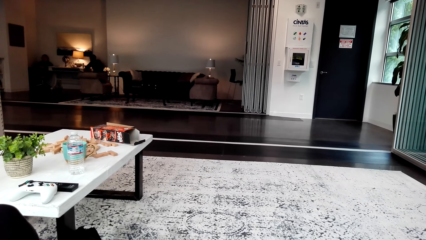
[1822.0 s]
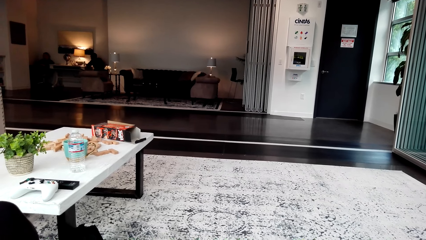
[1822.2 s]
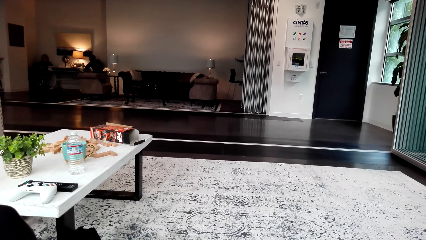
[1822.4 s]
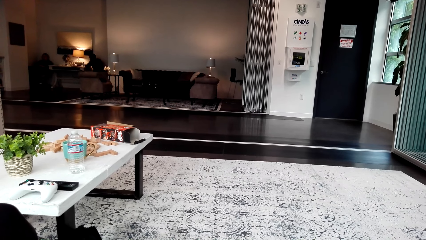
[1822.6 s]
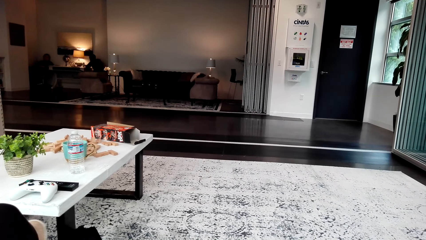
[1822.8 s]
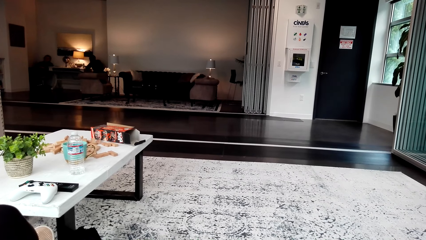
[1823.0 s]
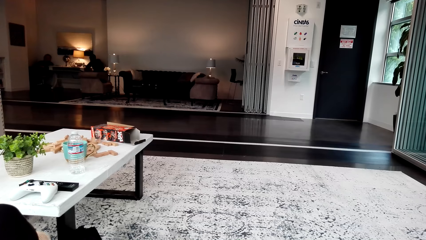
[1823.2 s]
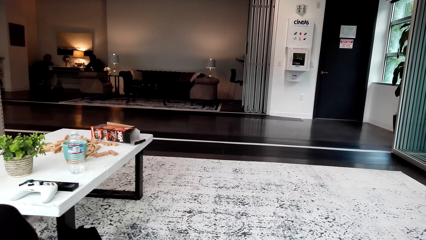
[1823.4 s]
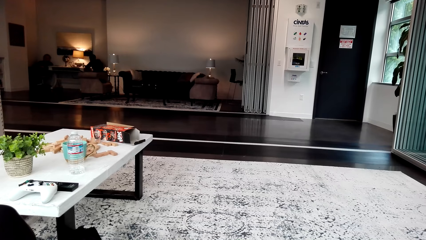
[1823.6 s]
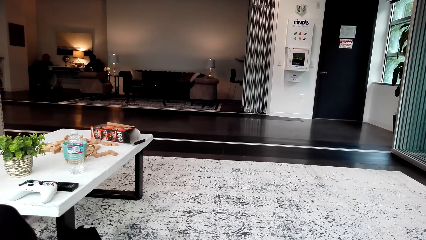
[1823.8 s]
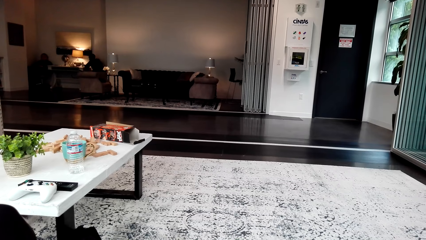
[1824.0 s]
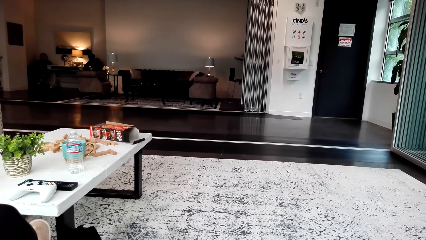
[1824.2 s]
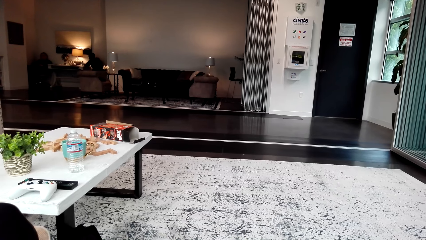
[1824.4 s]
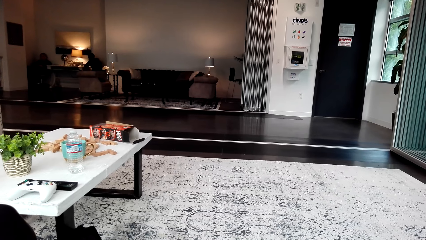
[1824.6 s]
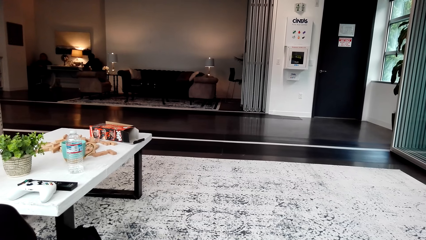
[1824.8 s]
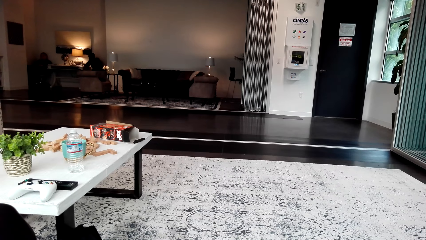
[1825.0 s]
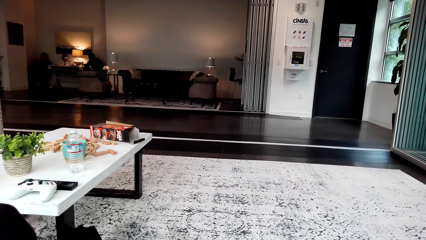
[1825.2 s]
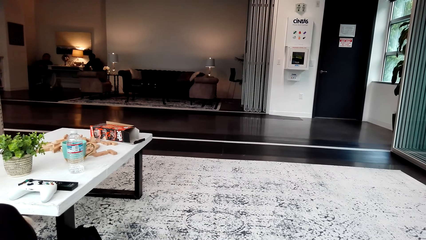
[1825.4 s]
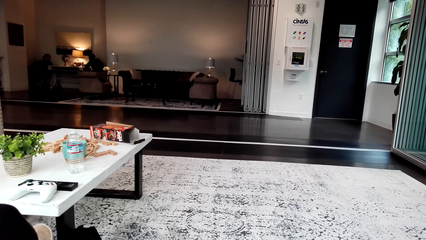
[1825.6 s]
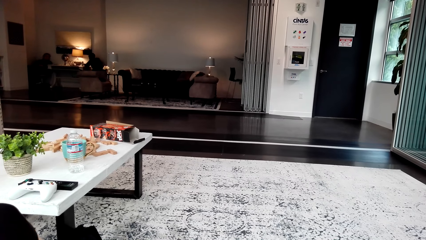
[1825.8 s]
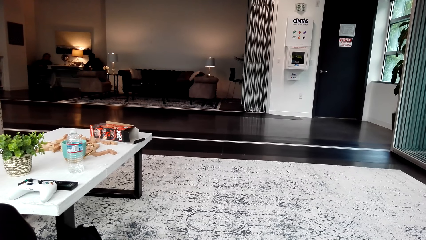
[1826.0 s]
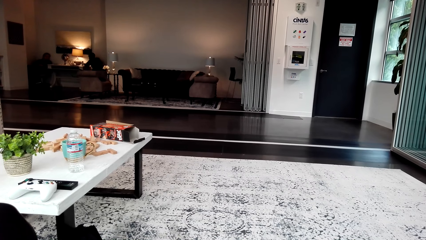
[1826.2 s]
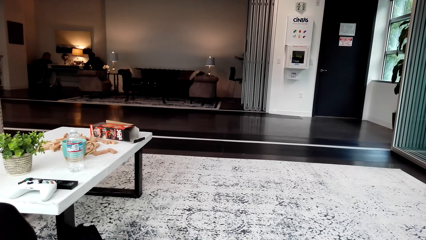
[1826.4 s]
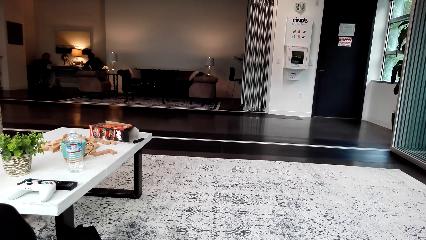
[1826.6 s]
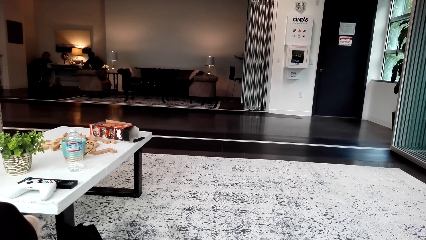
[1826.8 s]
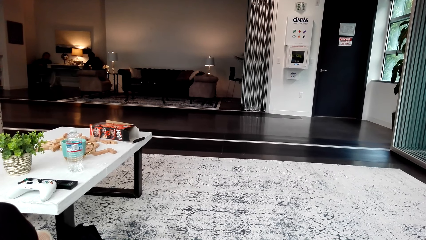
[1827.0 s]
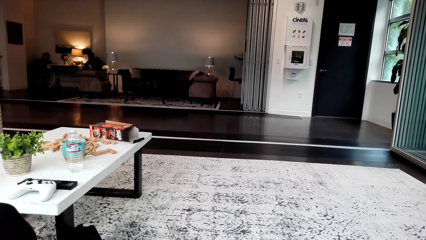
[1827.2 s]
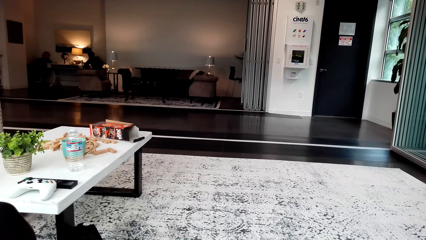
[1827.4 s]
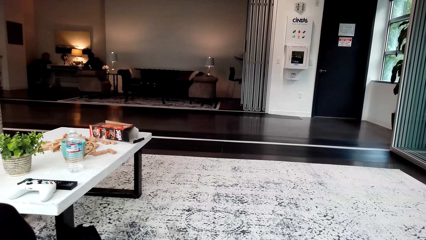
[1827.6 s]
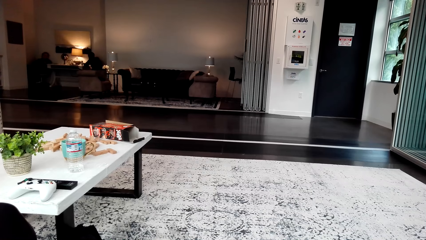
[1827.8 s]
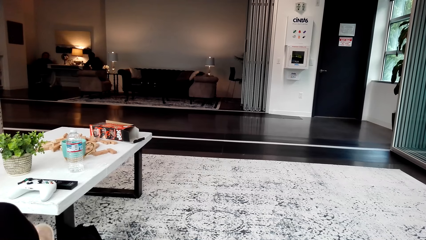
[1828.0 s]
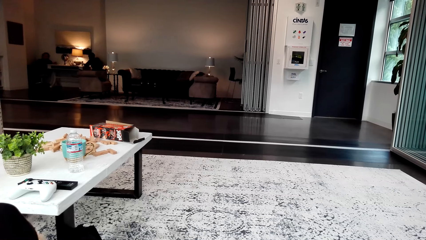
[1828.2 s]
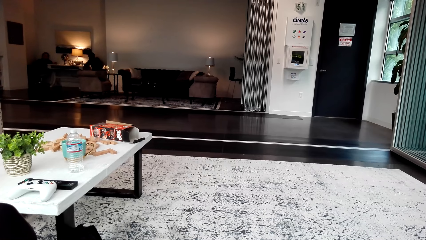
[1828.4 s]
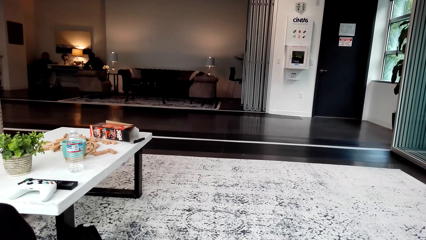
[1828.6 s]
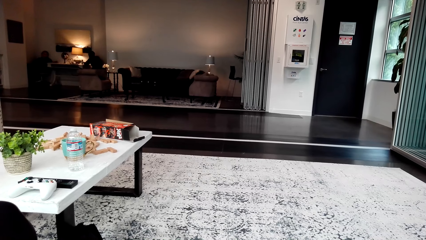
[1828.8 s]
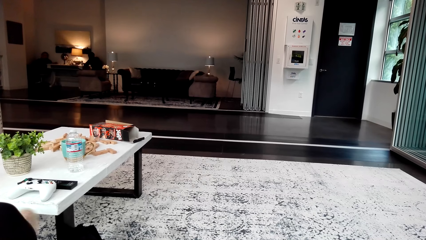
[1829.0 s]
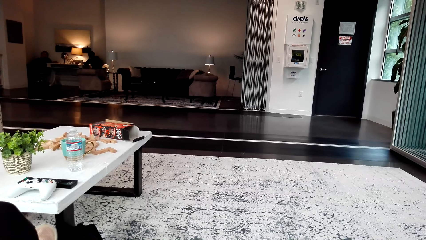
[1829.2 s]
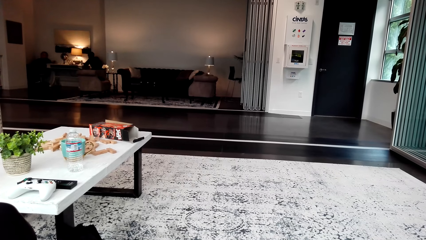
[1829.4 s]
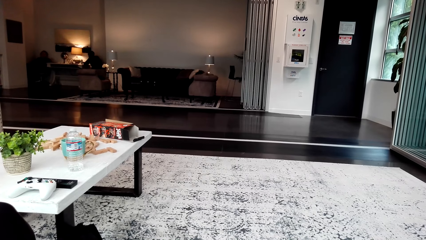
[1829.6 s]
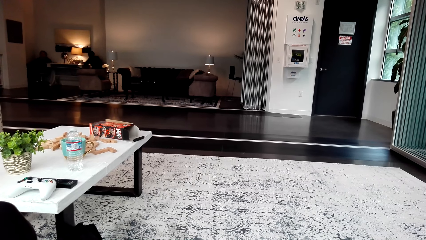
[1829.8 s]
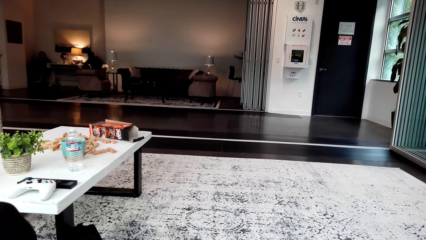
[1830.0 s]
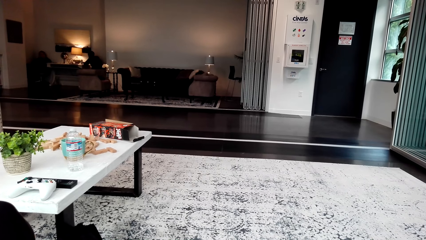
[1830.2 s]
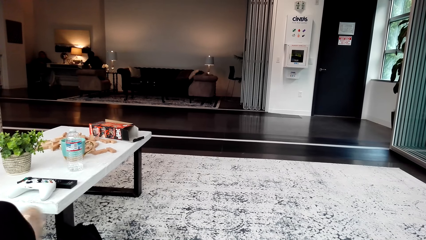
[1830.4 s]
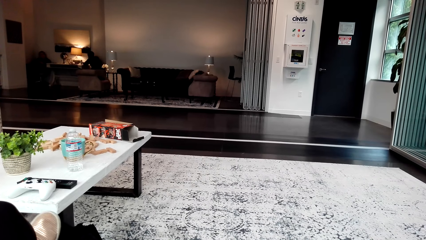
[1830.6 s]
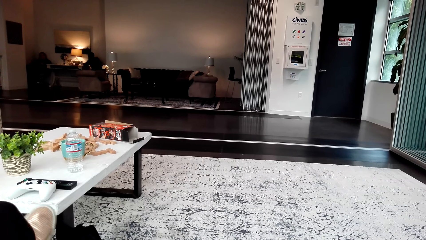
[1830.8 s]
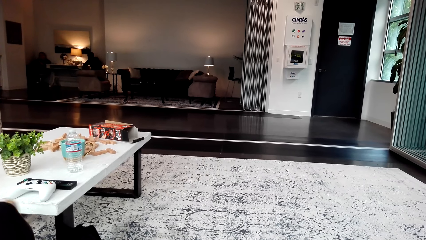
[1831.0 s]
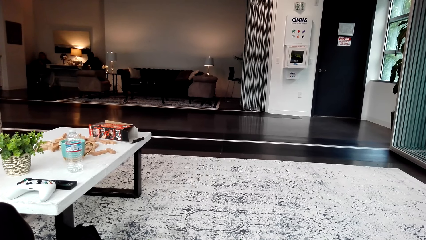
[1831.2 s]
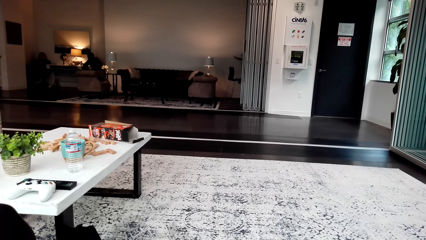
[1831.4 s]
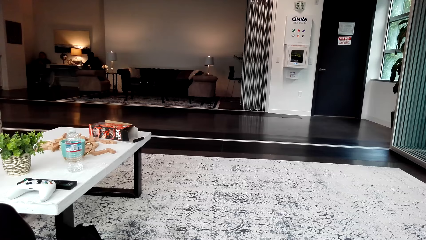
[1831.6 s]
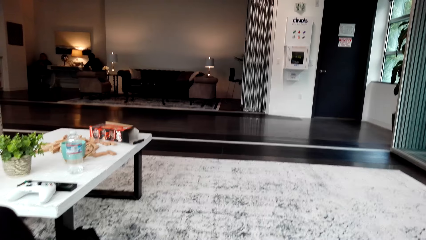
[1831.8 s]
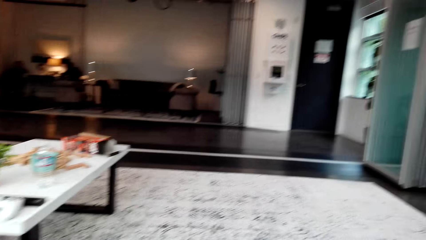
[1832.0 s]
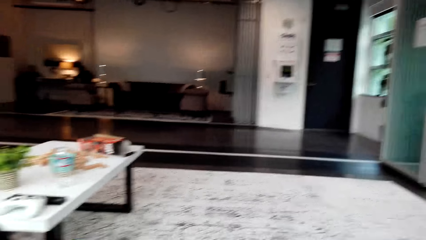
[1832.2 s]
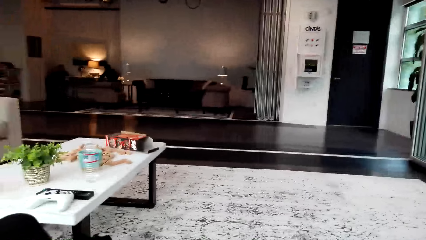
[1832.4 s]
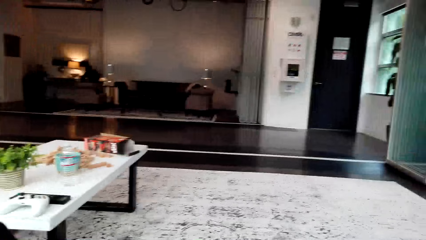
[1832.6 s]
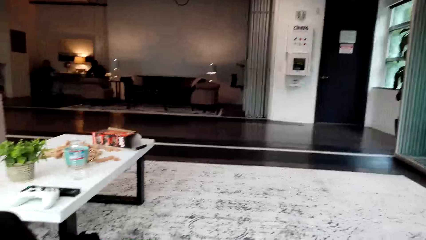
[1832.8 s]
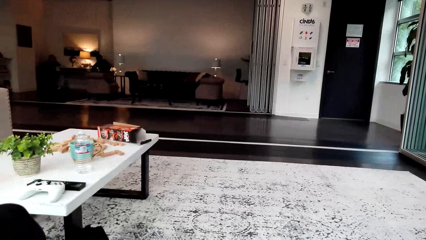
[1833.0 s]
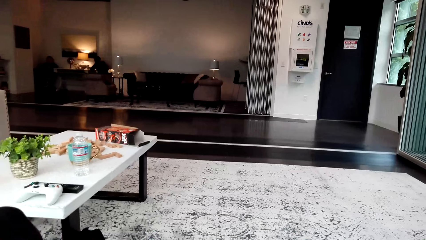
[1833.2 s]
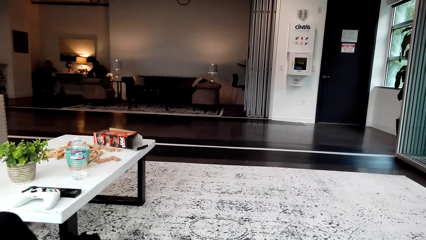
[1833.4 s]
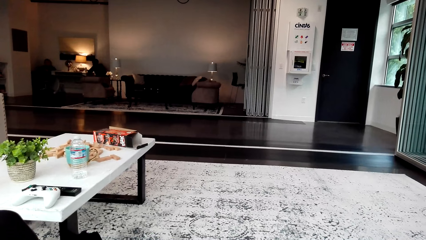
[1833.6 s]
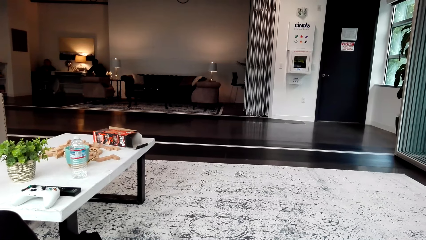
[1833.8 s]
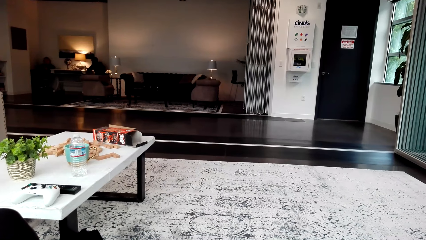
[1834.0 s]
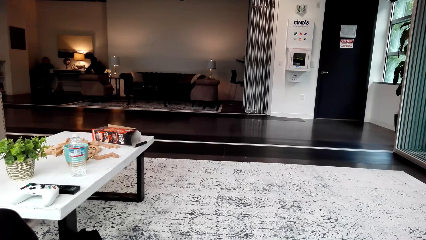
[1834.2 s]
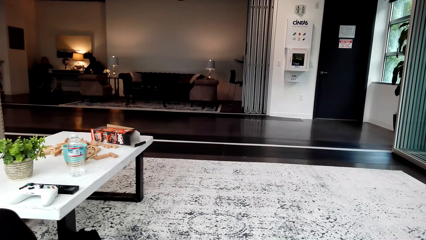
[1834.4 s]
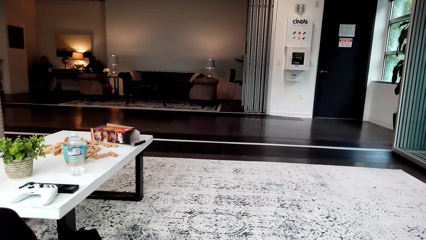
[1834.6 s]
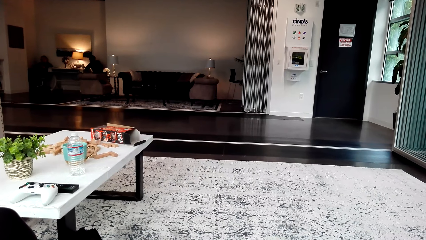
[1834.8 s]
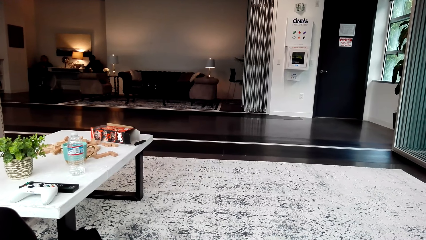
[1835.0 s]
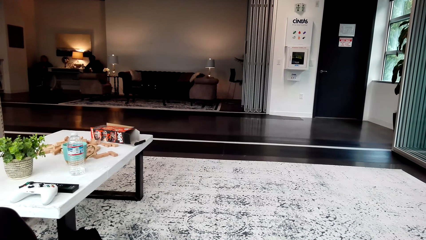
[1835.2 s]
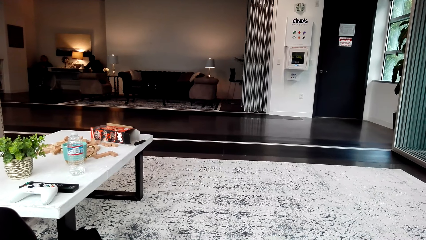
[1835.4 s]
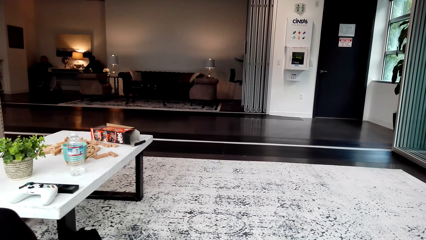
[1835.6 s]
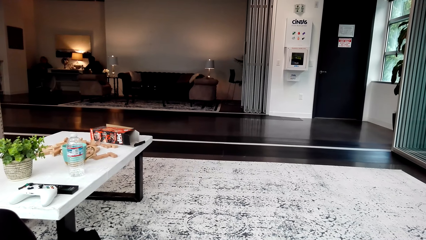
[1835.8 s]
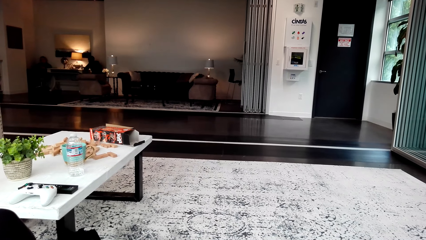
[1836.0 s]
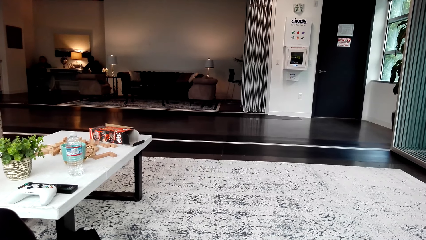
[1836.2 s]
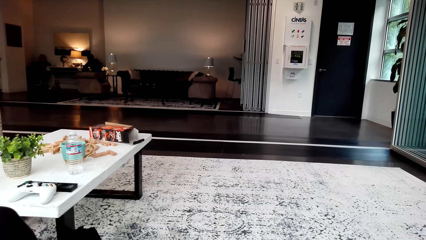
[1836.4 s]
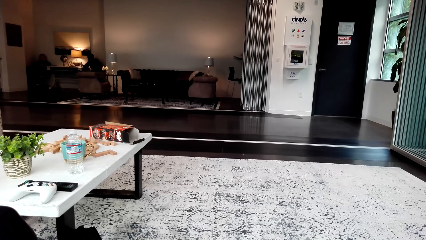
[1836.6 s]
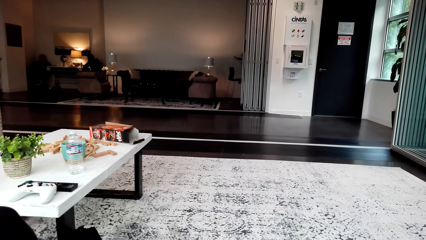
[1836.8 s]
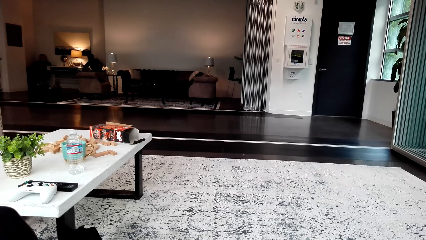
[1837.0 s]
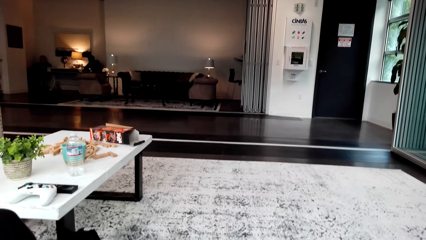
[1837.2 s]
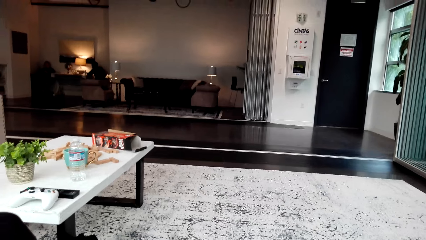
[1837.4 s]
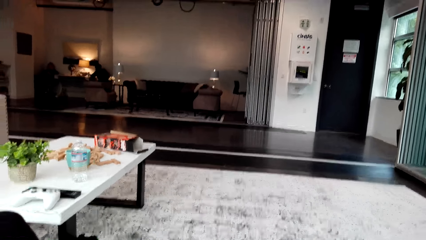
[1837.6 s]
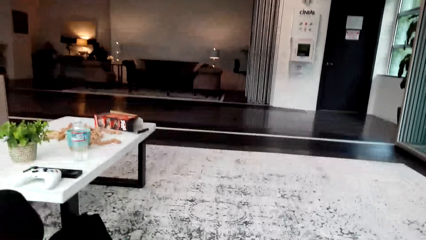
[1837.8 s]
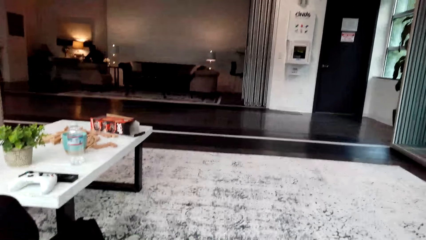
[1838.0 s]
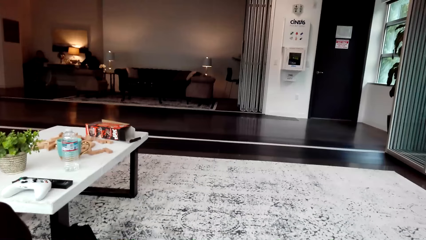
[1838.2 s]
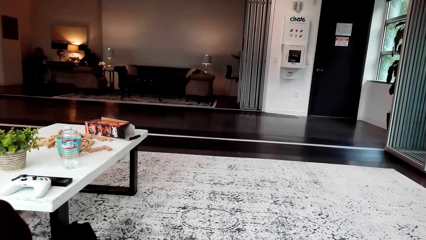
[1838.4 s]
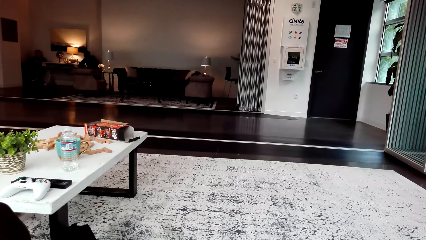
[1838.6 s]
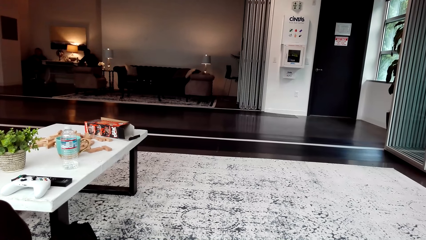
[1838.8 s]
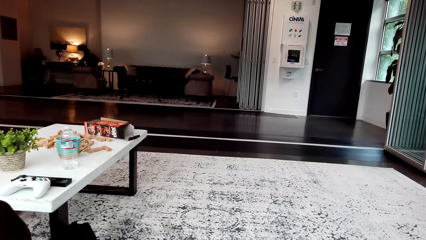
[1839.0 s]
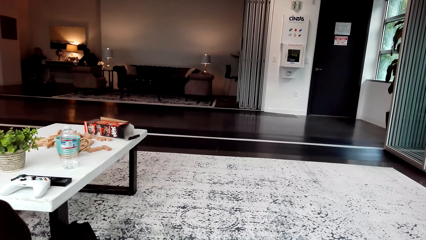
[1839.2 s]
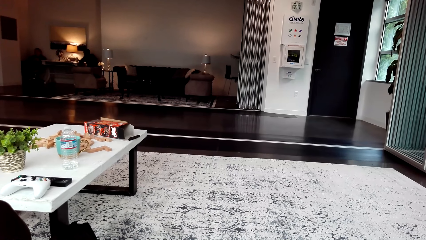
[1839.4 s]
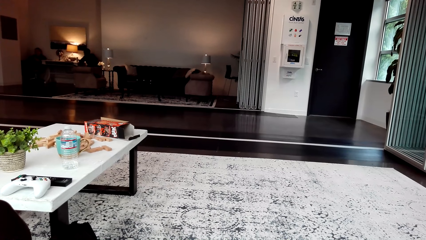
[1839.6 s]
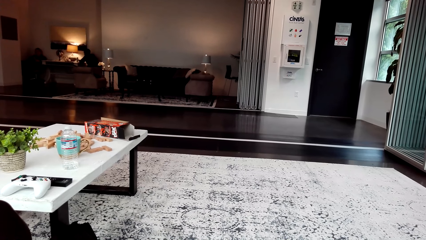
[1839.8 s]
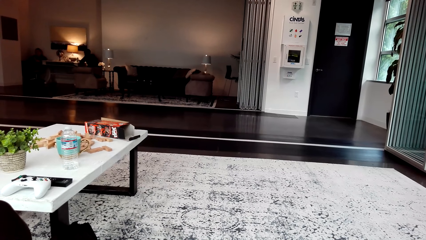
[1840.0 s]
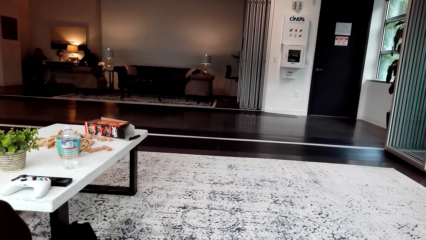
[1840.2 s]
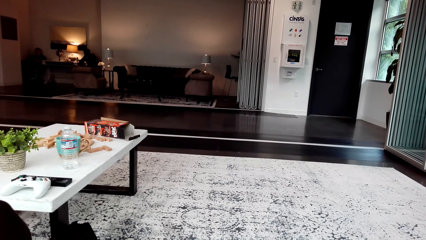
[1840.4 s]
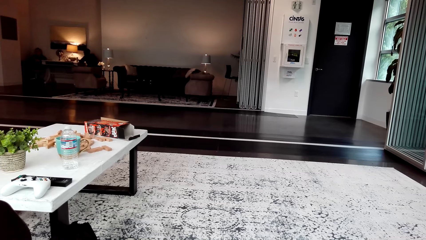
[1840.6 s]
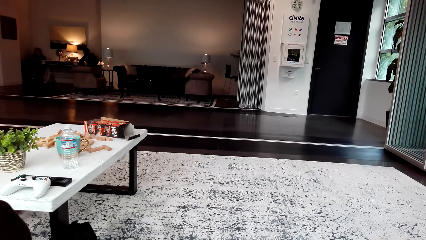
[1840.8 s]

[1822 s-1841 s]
A woman laughs. The woman swings the leg. The woman watches the video. The camera wearer uses the mobile phone. They talk.
